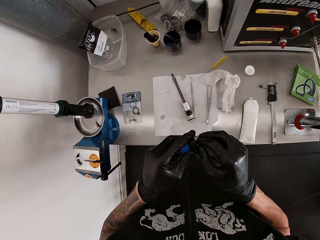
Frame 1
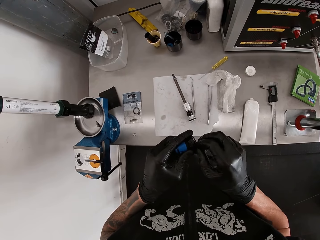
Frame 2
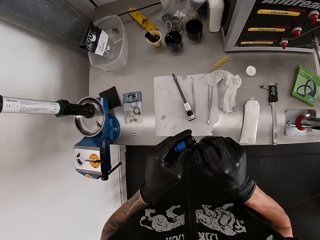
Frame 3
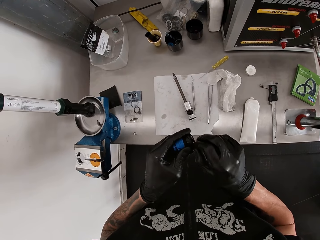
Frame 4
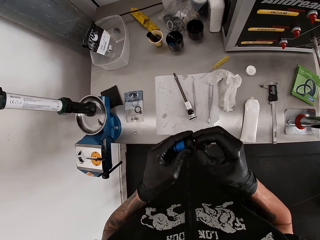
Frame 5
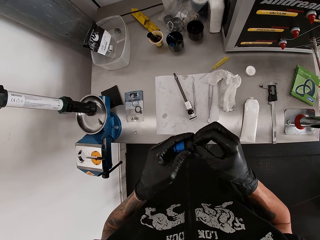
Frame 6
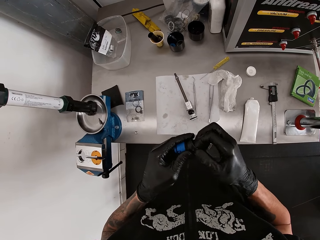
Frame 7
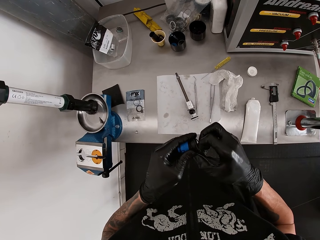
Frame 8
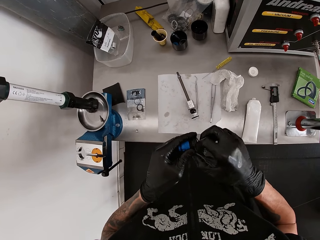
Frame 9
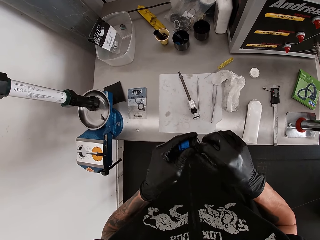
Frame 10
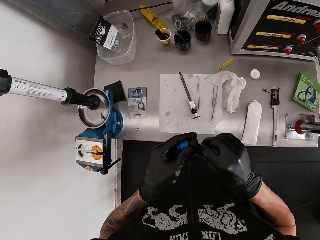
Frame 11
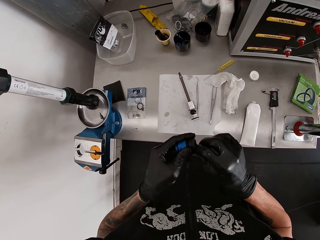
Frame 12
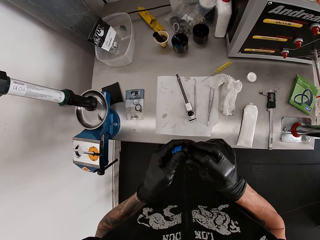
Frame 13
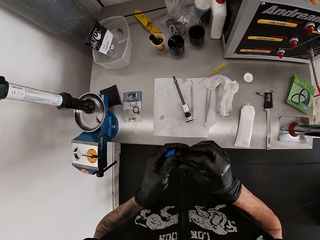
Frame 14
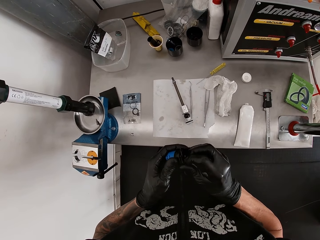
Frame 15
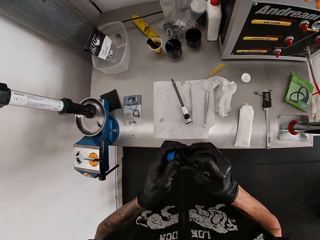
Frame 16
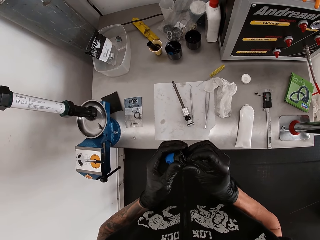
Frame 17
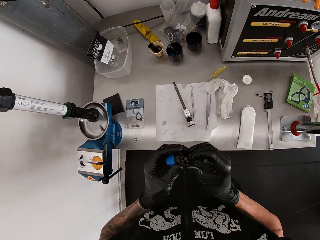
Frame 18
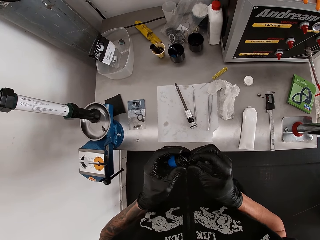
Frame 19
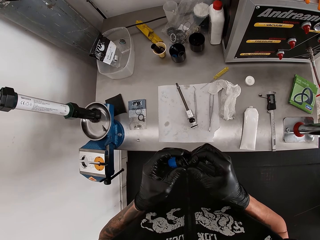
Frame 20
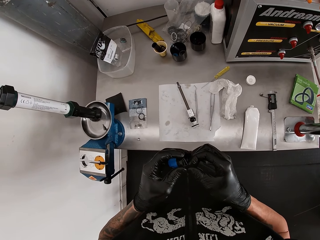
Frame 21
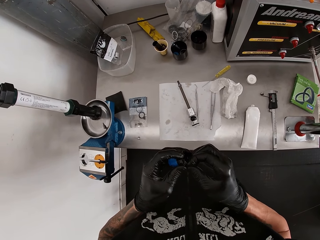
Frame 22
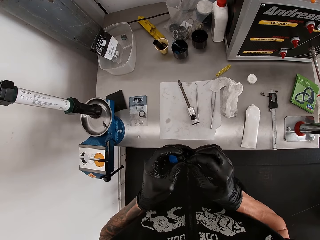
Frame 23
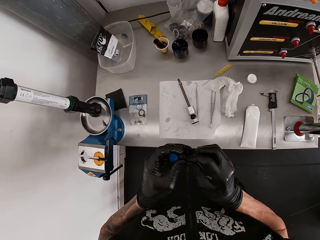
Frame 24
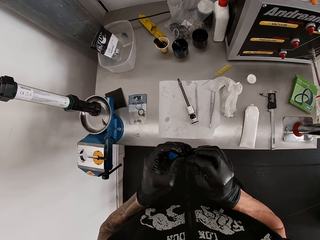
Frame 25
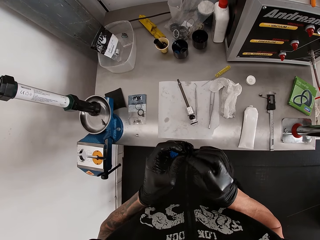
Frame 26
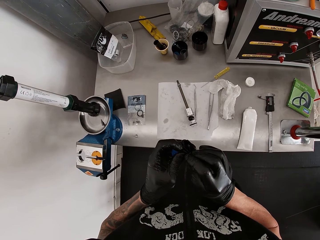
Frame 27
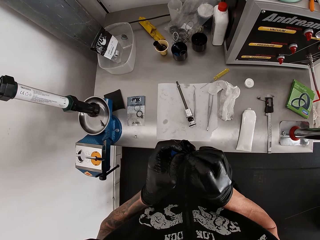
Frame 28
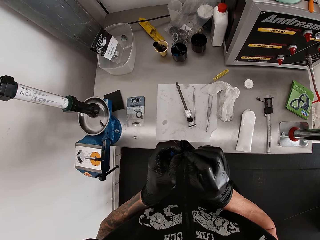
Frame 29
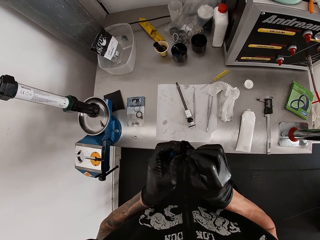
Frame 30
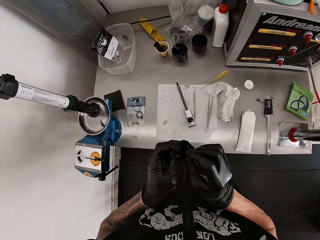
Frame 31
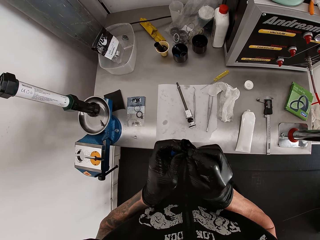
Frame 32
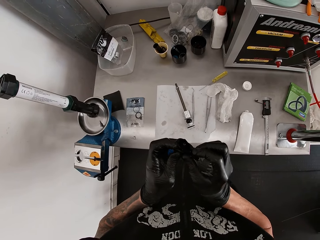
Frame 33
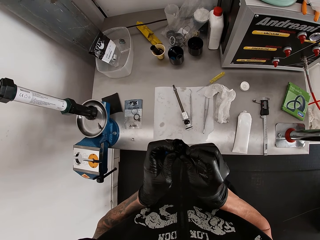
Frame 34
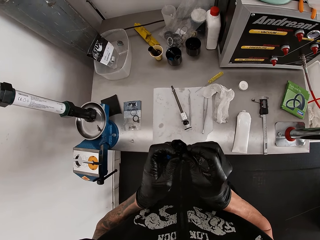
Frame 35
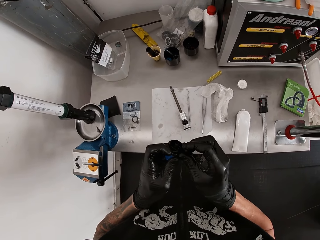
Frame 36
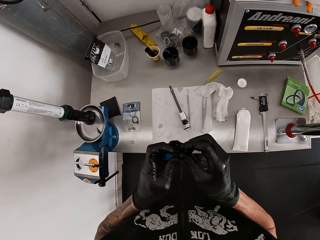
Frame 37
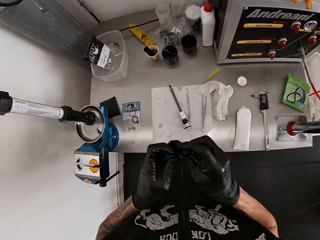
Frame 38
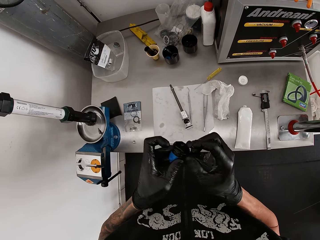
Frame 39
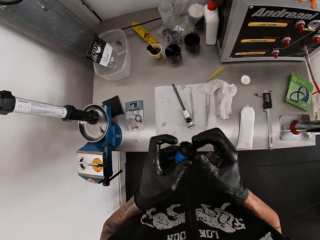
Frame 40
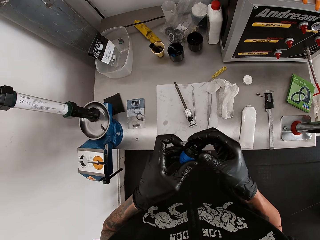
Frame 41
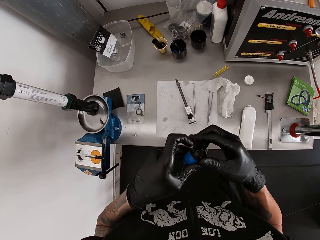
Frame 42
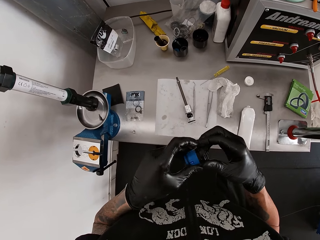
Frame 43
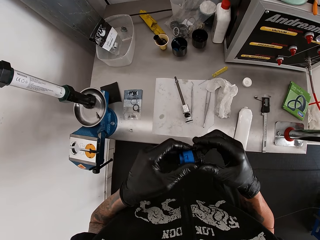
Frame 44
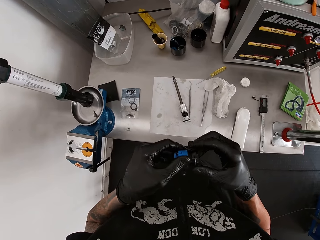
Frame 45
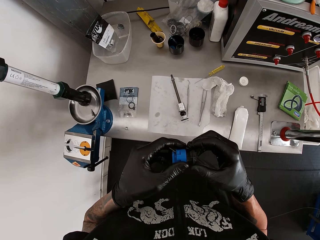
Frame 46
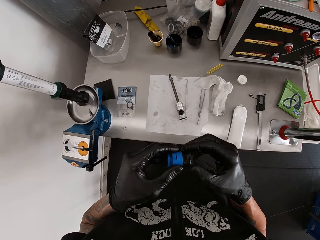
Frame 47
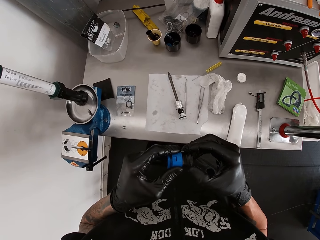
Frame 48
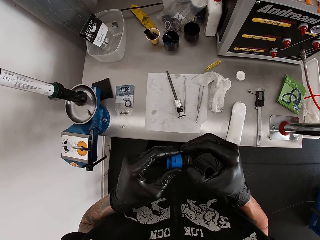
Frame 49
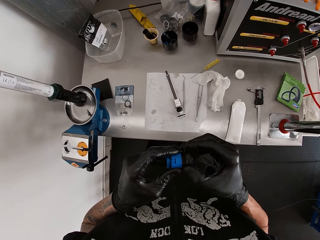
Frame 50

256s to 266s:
The camera wearer fixes something on the ring.

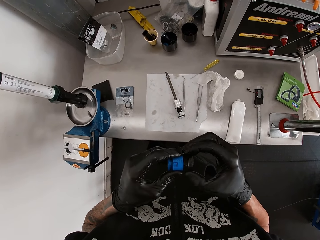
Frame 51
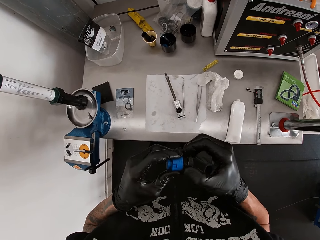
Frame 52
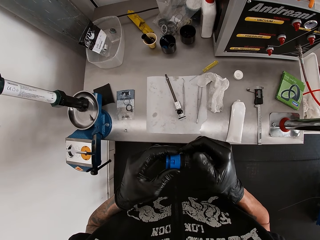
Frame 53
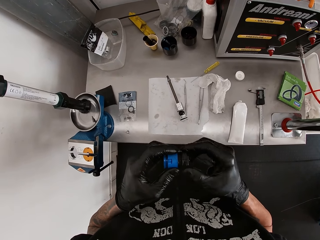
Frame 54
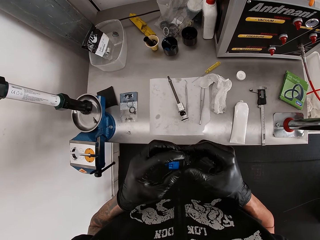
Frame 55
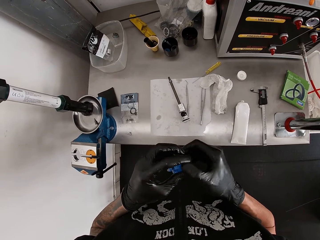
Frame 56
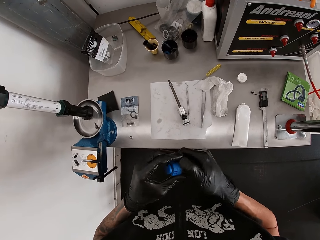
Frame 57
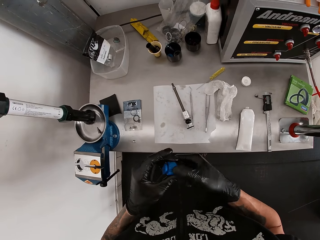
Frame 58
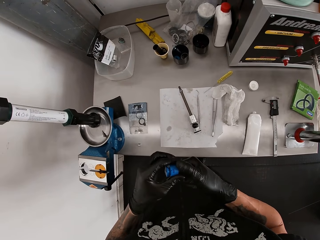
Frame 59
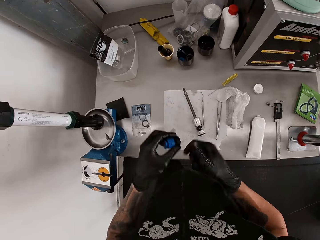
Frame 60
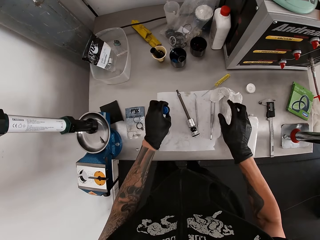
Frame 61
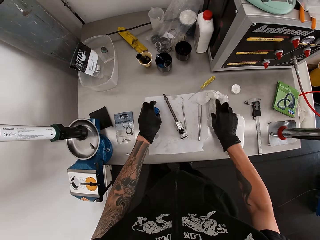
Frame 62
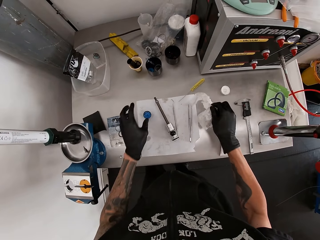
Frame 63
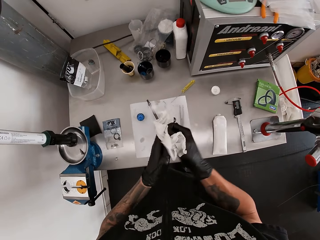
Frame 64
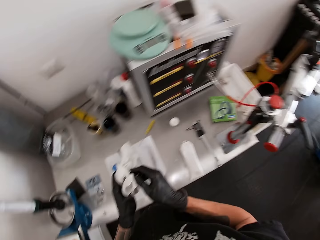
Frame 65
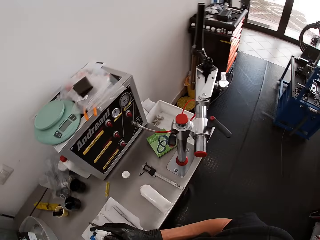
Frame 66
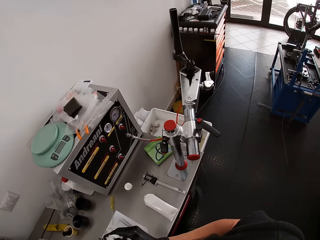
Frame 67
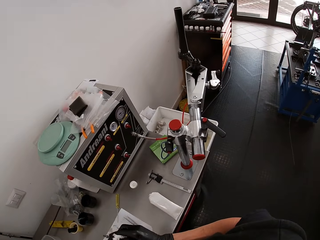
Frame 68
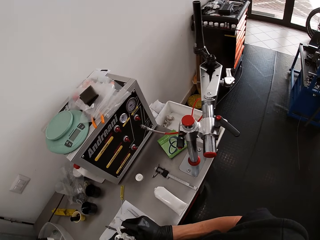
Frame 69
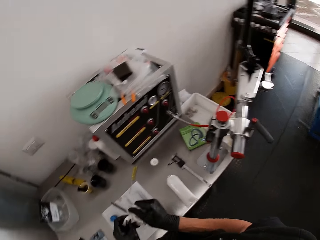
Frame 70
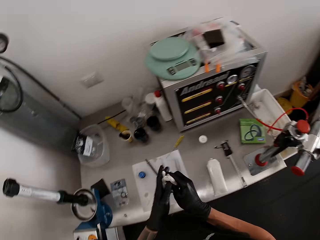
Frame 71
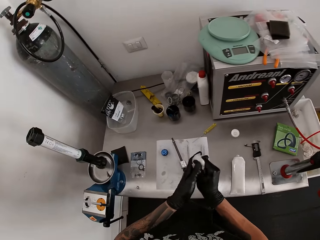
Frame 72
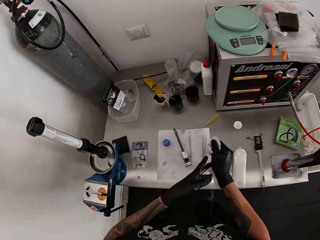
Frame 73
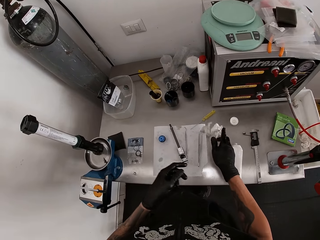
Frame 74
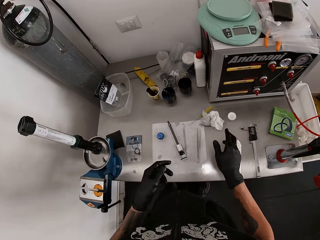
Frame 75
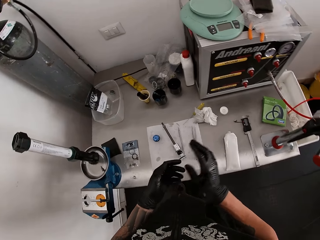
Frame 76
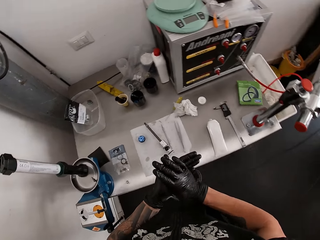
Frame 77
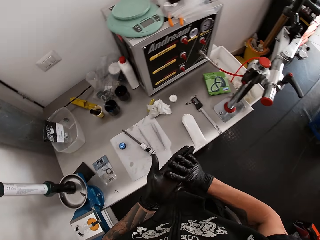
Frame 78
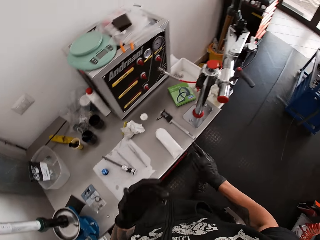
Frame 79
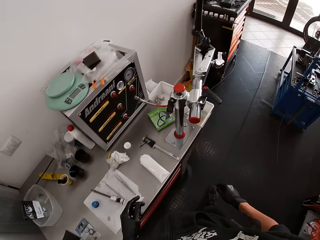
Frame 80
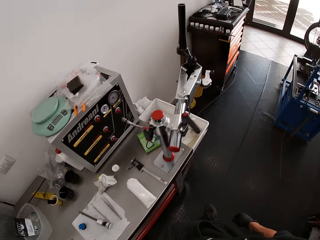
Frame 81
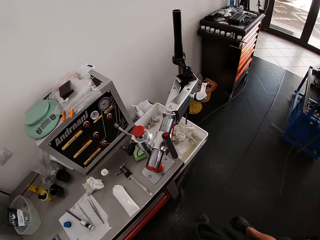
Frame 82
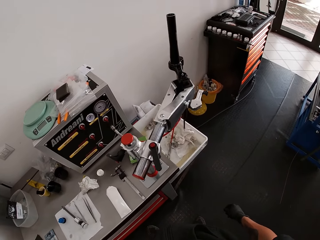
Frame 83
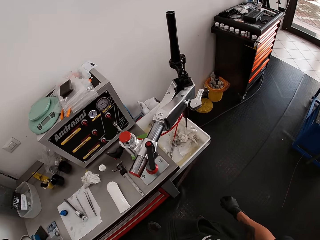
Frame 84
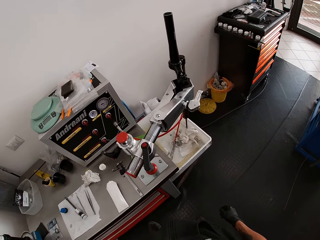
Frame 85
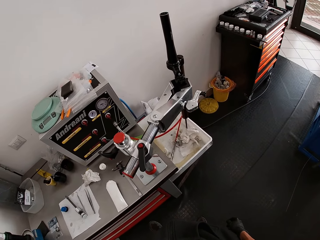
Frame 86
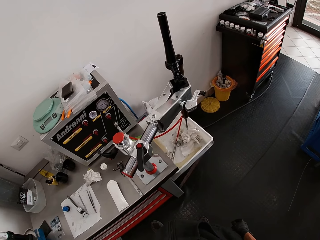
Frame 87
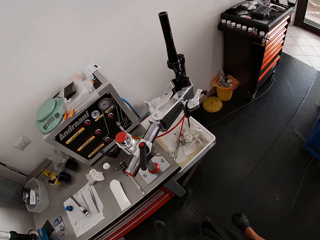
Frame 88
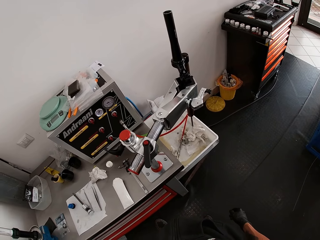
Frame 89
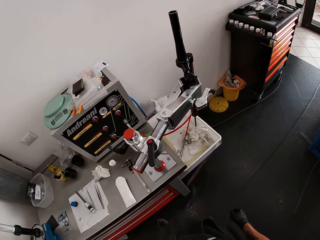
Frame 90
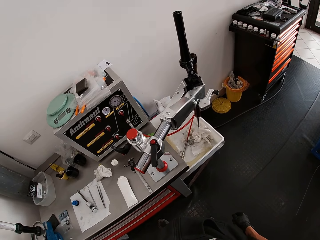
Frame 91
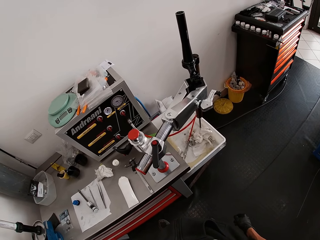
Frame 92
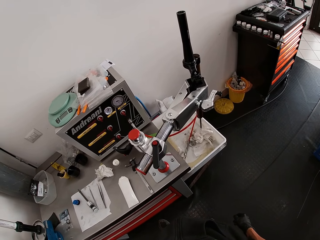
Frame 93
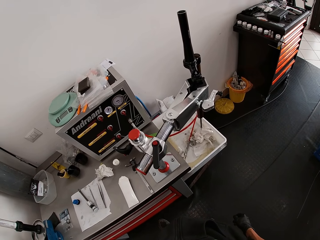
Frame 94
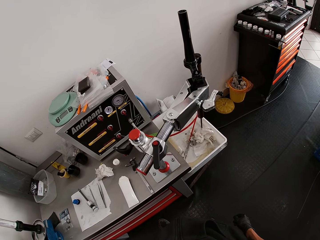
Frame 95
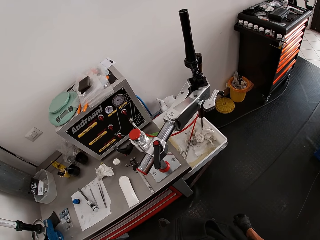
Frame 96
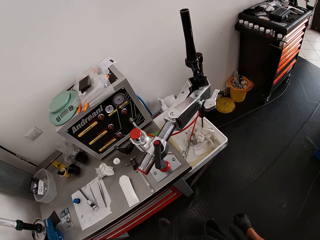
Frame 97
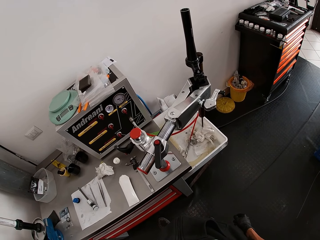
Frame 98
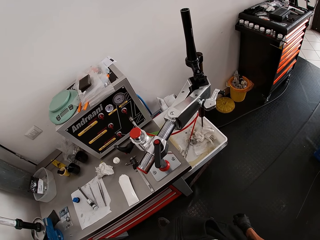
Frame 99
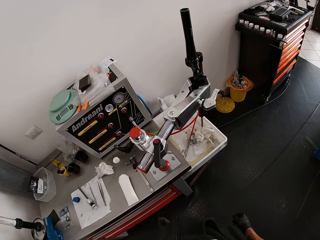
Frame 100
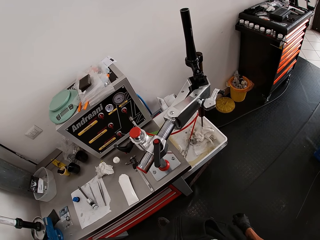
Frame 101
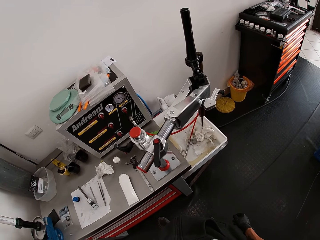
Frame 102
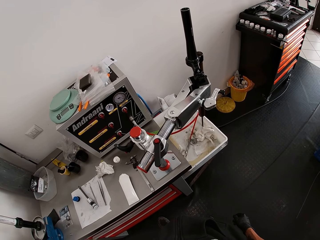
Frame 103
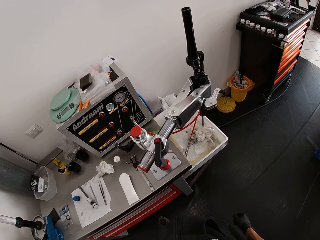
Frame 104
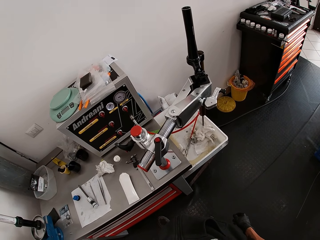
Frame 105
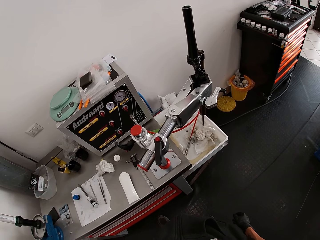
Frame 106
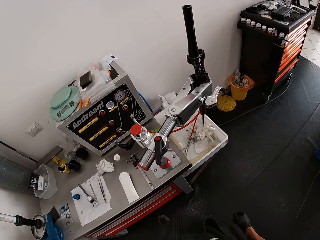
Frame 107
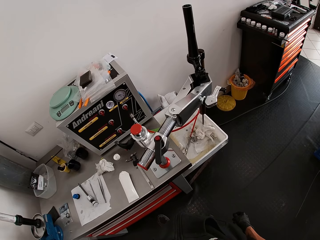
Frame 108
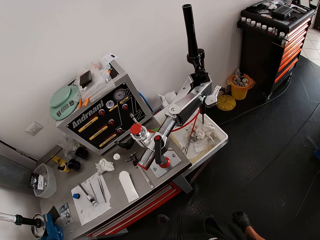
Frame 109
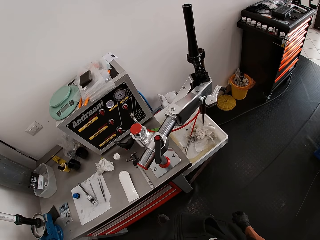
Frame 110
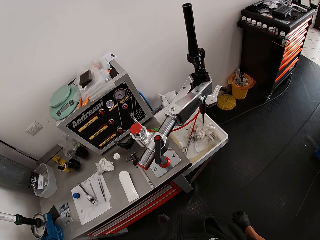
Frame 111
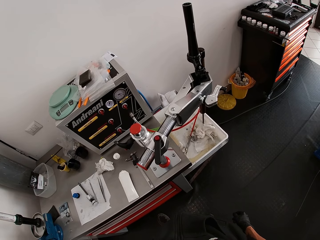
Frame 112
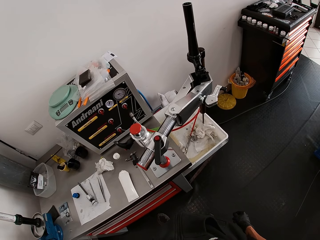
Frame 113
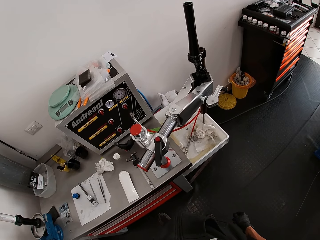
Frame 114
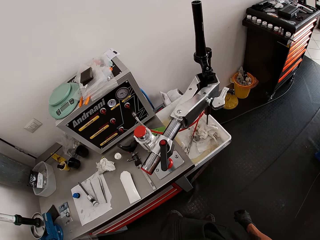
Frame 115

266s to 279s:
The camera wearer drops the plastic on the table with his left gloved hand. He picks up the tissue from the table with his right gloved hand. He wipes both hands with the tissue. He looks around. He drops the tissue on the table with his right gloved hand. He wipes his hands. He looks around.
